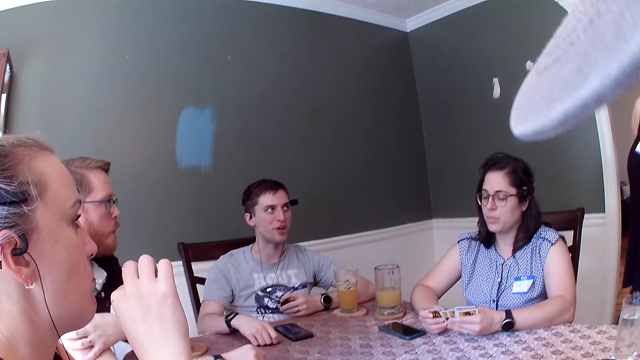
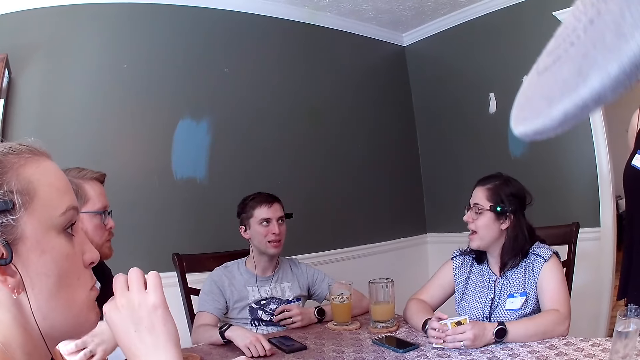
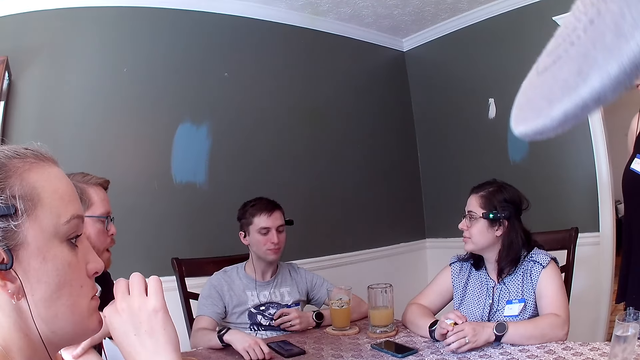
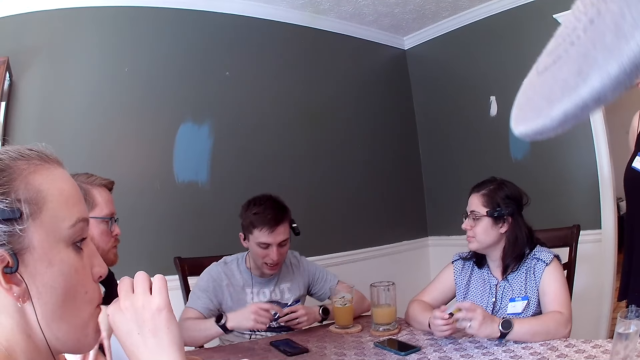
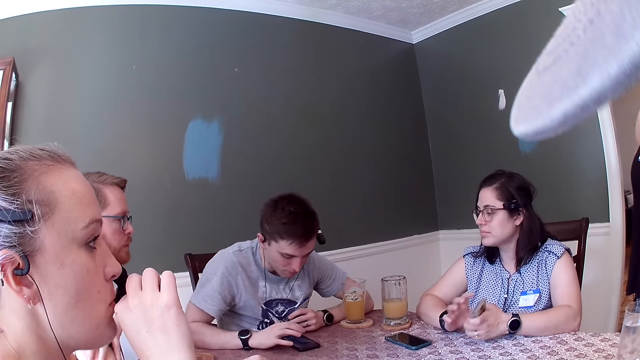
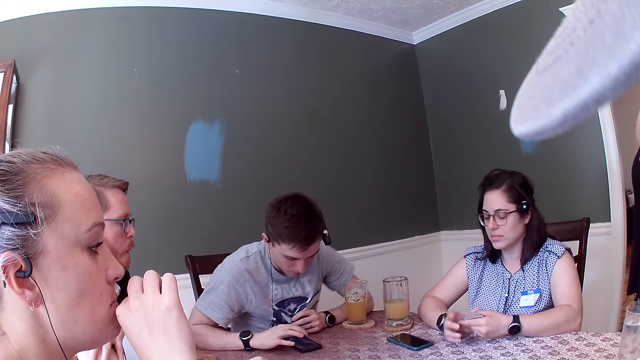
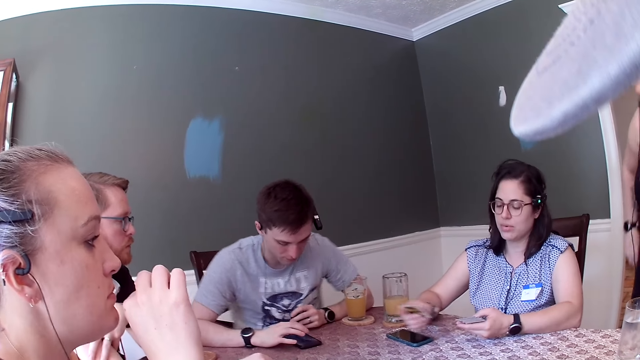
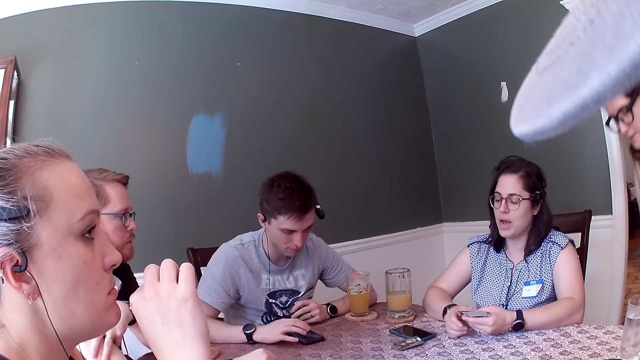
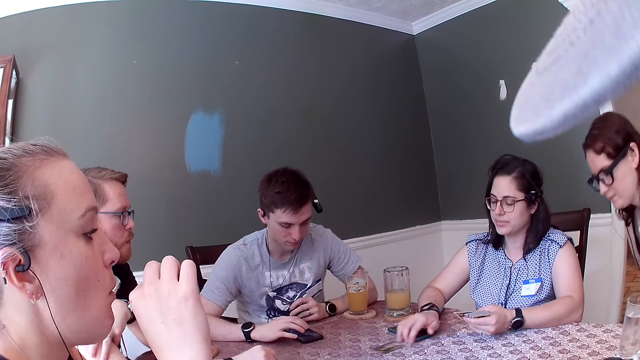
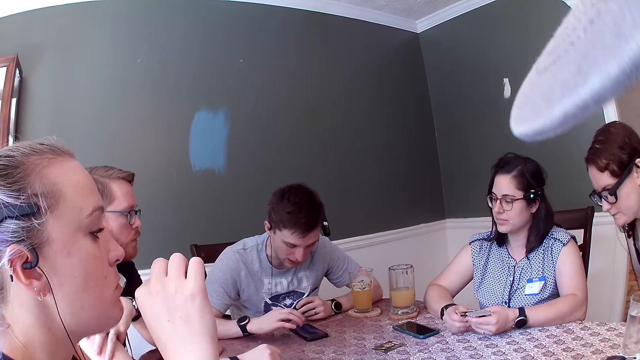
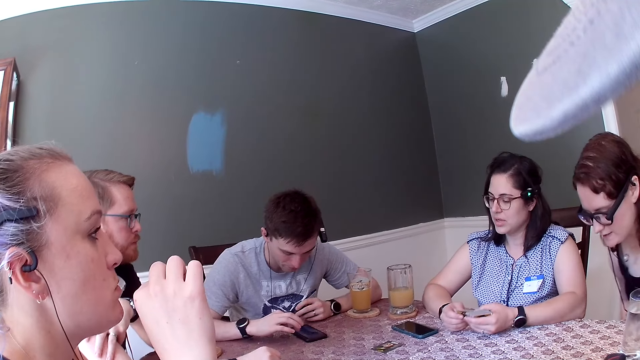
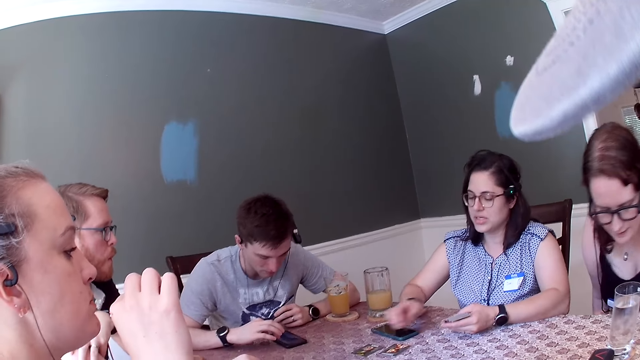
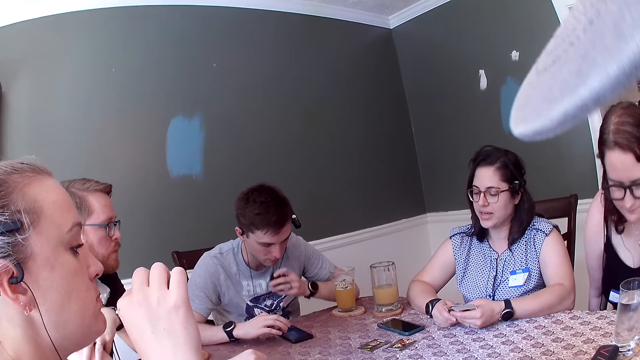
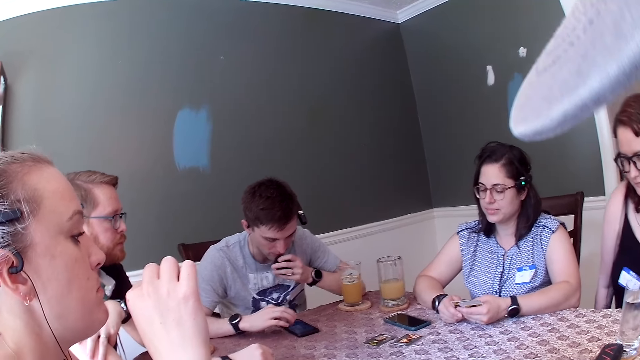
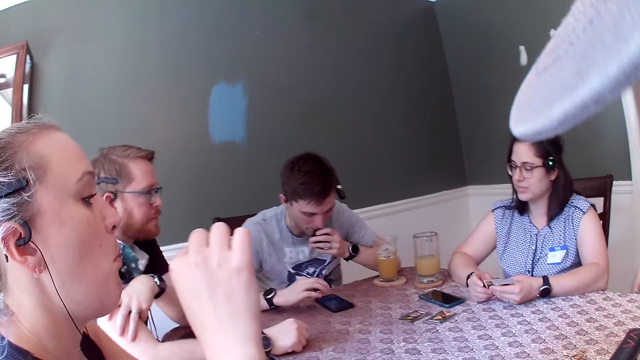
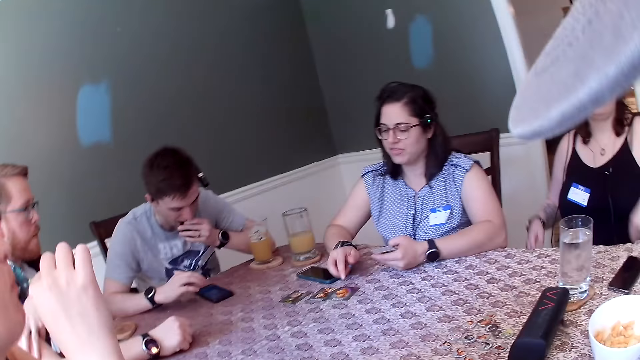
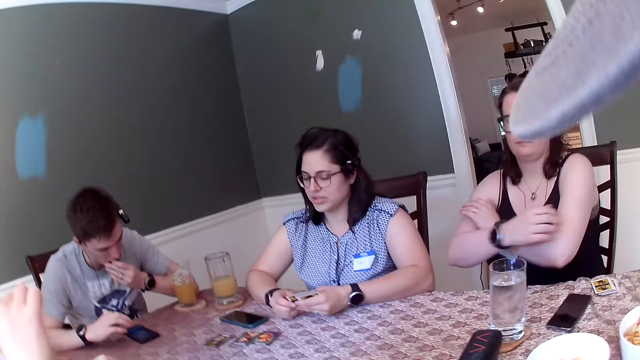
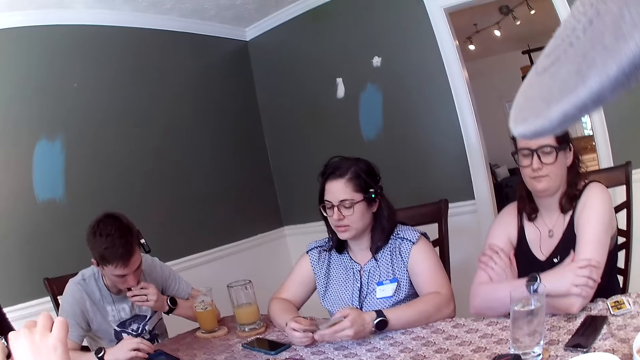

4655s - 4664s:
A man operates a phone with his right hand. A woman drops cards on the table with her hands.

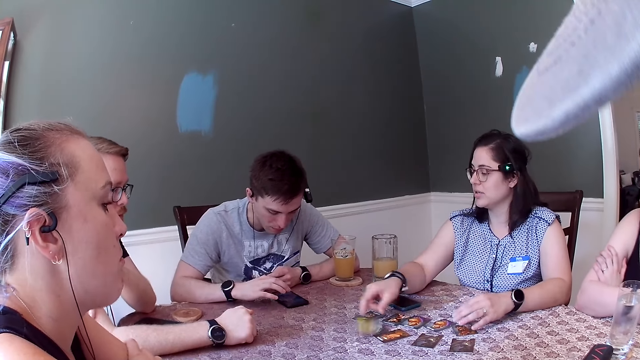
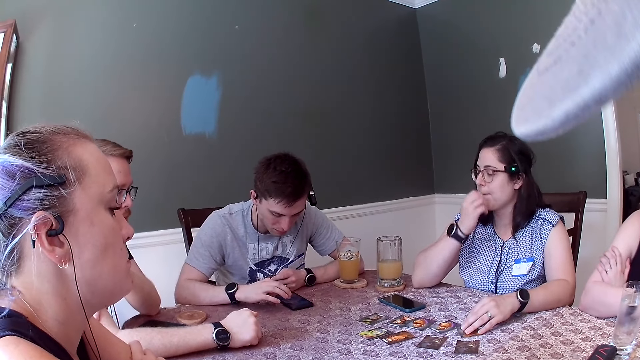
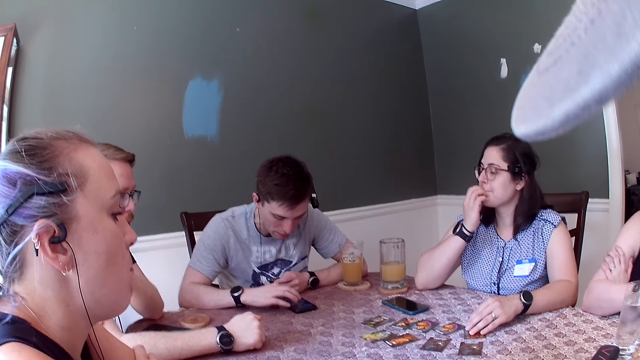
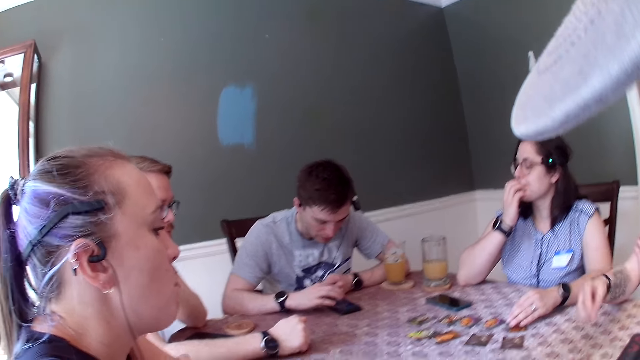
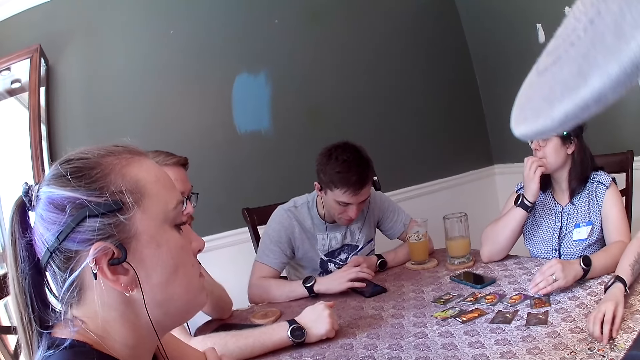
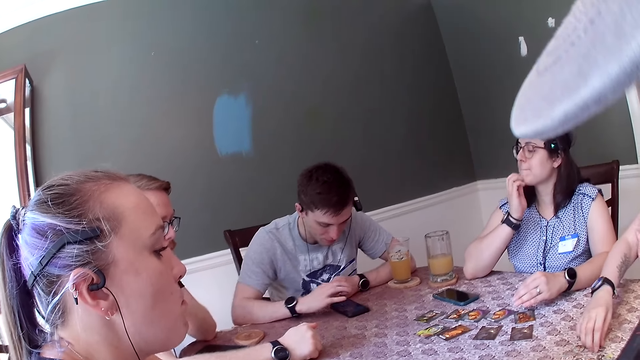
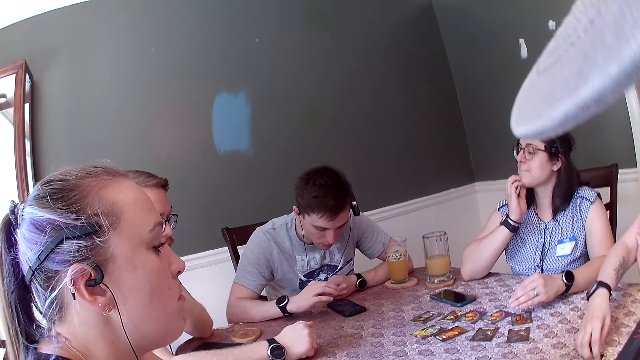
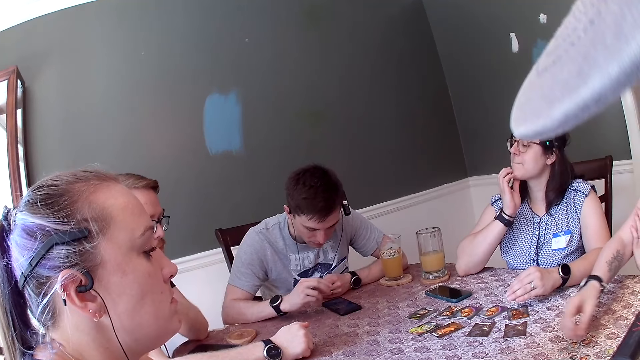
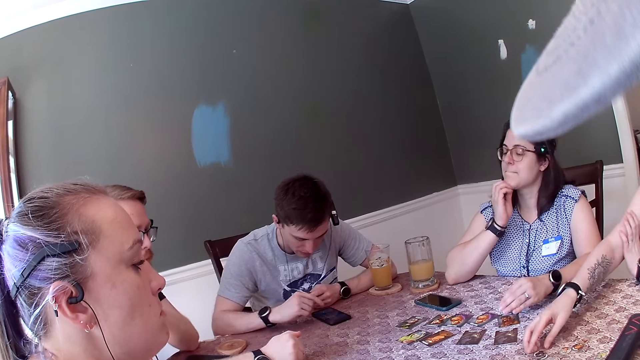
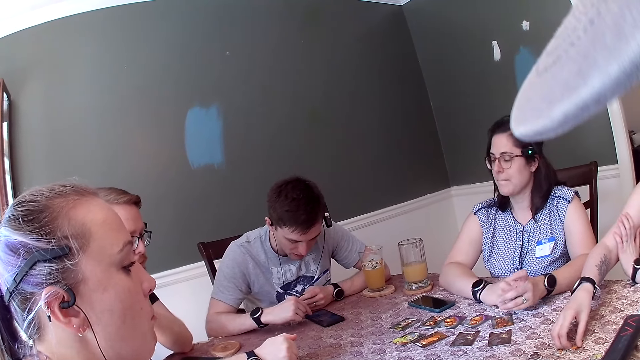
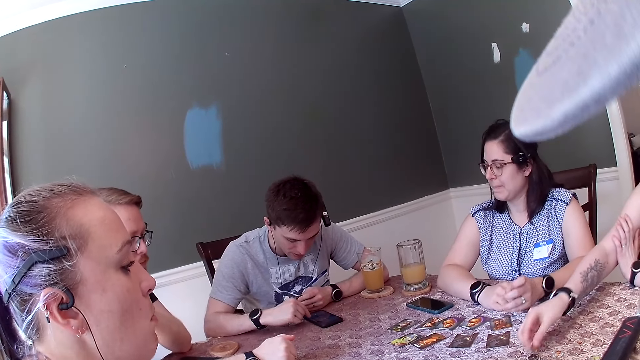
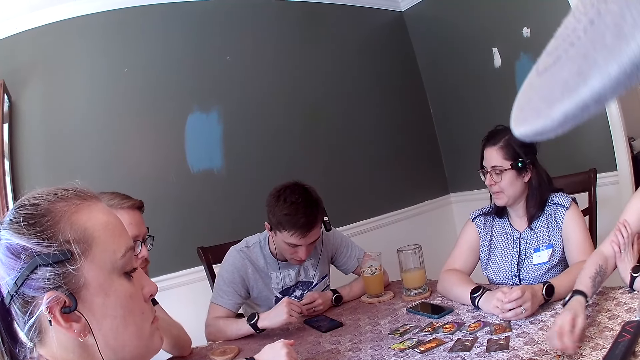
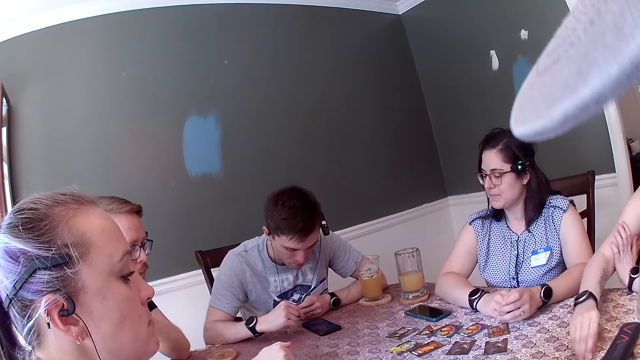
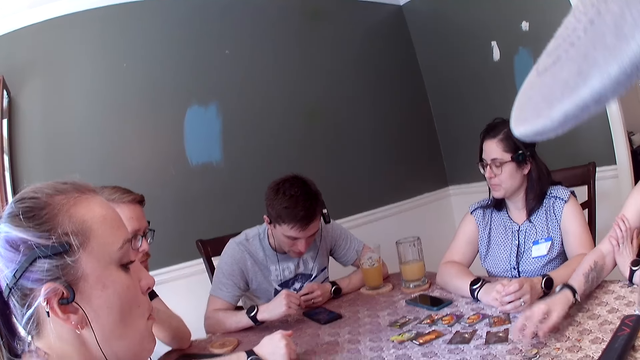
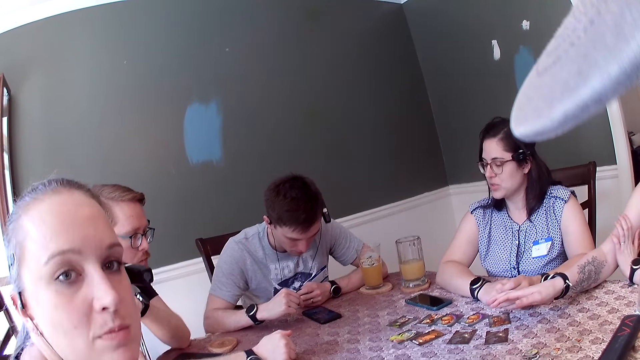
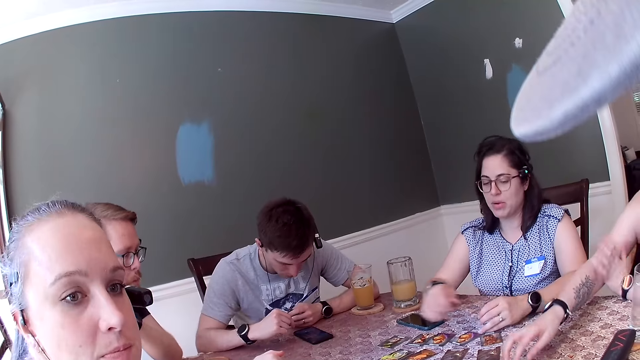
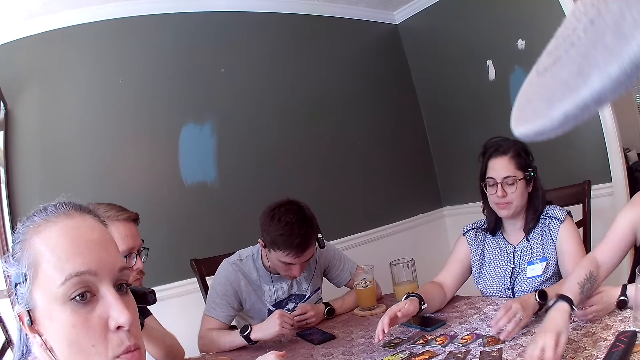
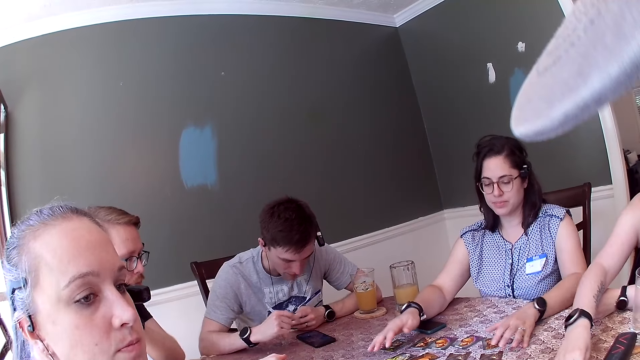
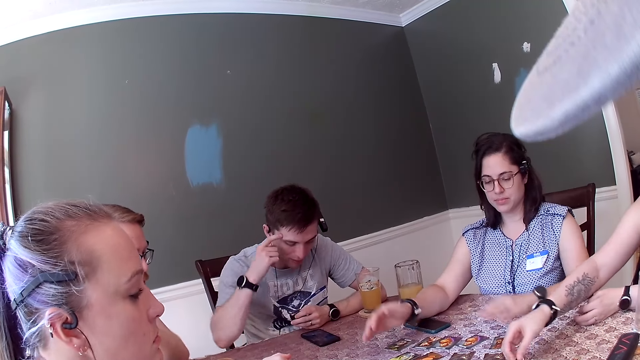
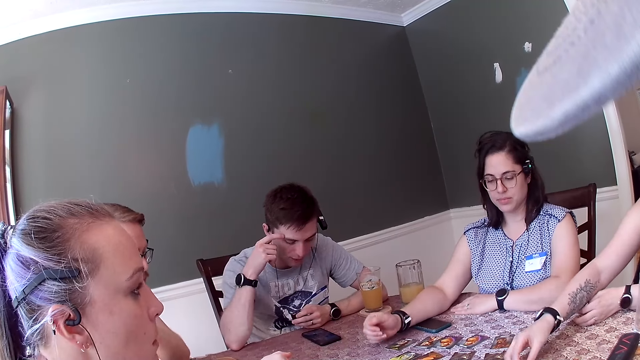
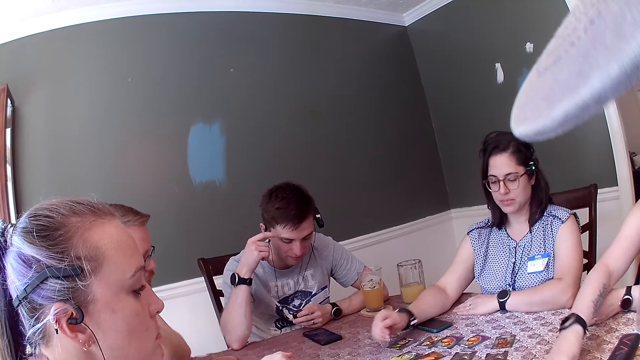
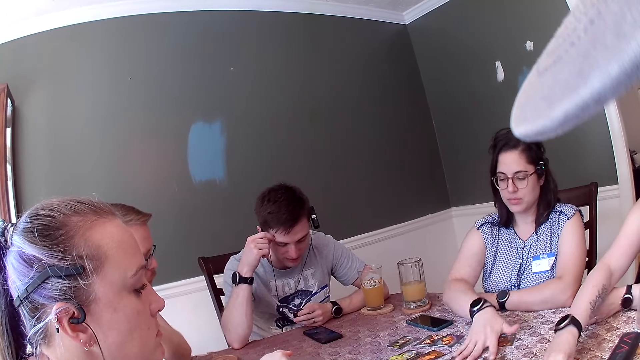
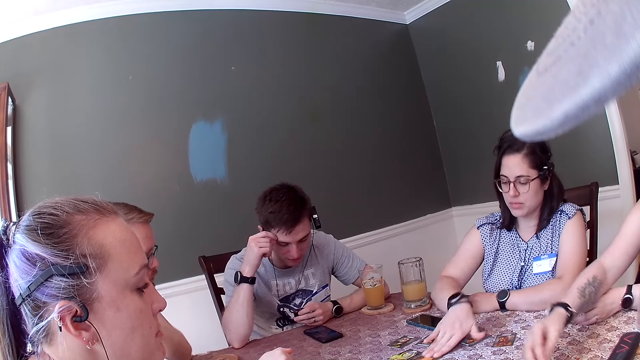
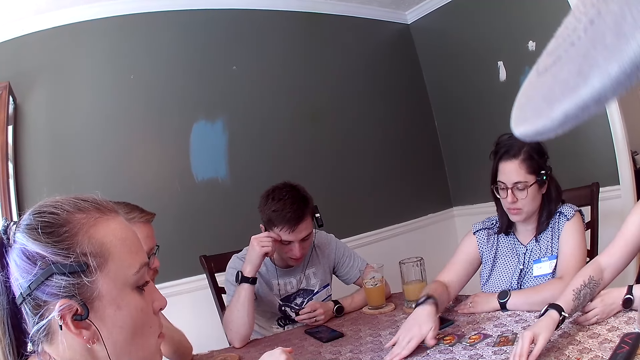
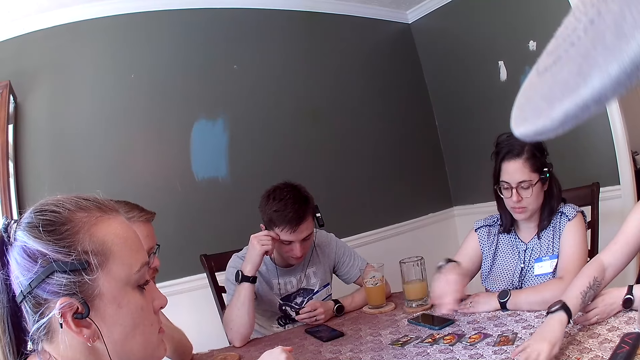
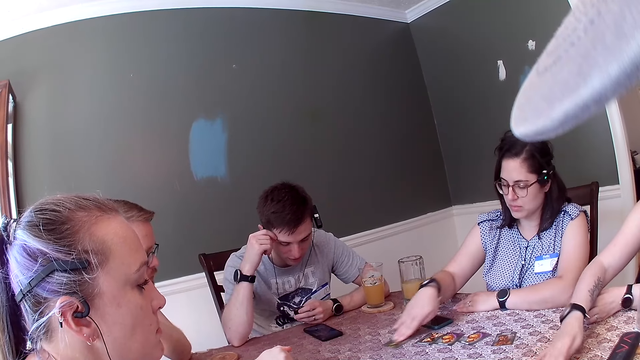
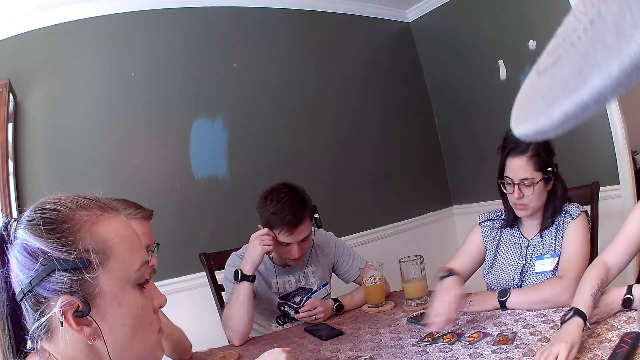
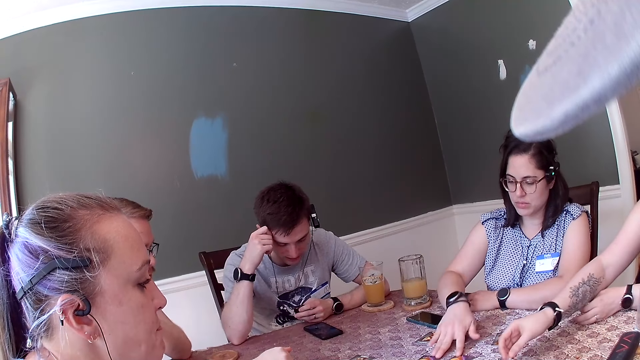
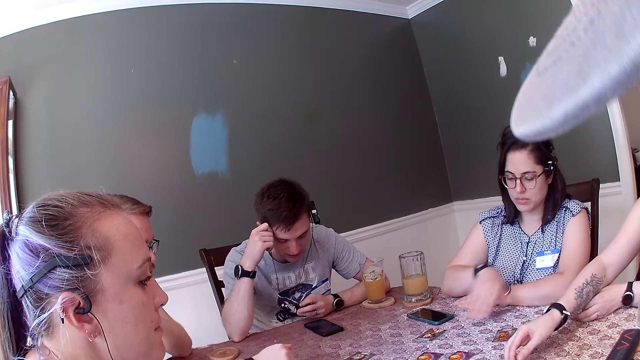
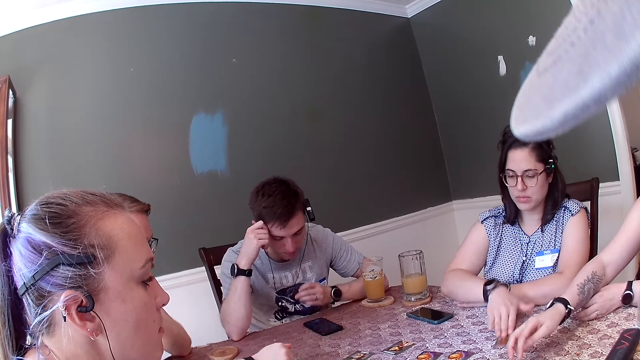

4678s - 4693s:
A woman adjusts cards on the table with her right hand. A man operates a phone. Another woman moves cards on the table with her right hand.
